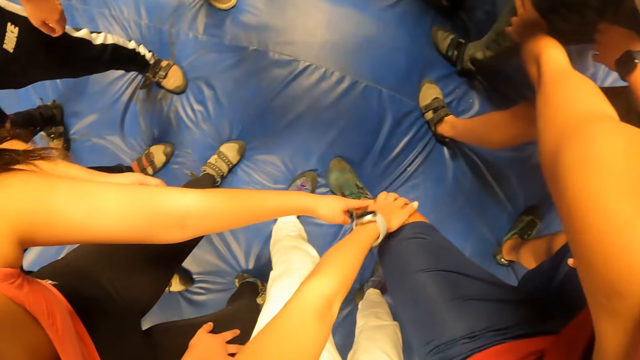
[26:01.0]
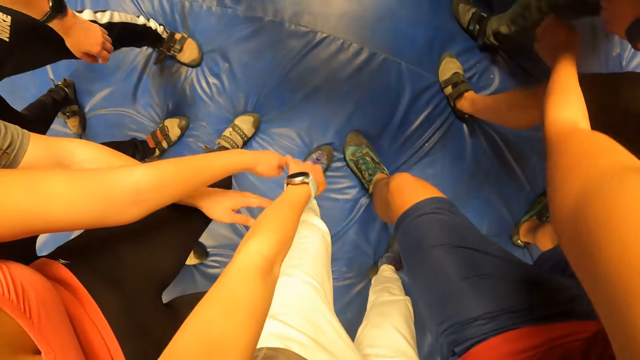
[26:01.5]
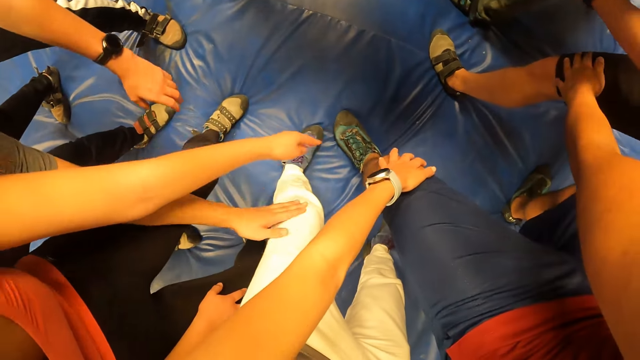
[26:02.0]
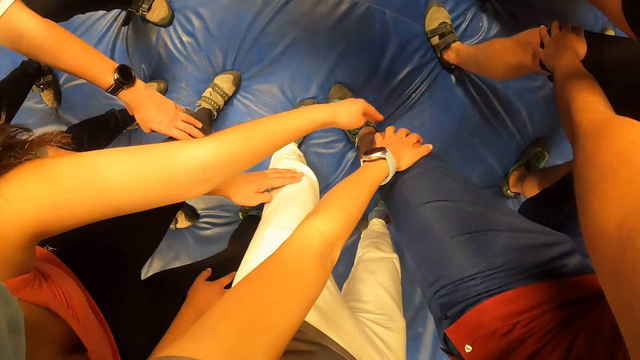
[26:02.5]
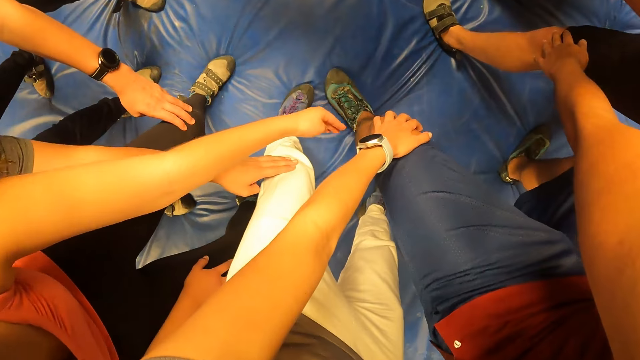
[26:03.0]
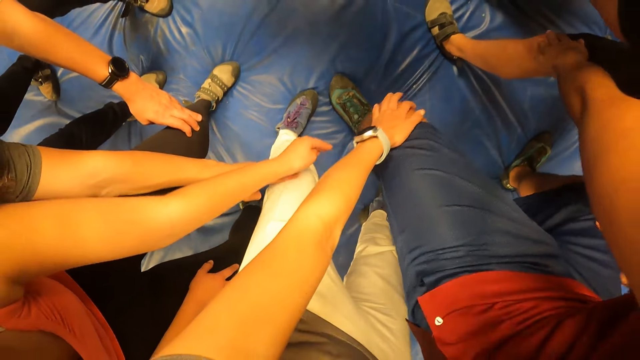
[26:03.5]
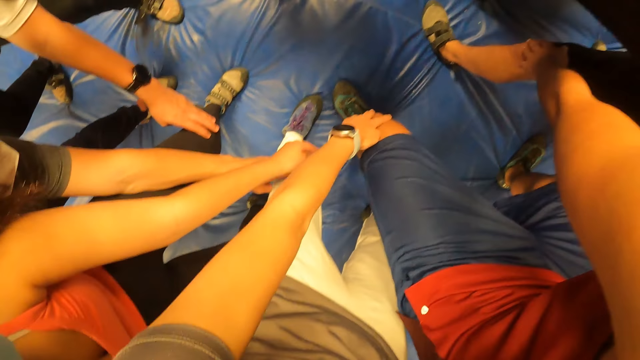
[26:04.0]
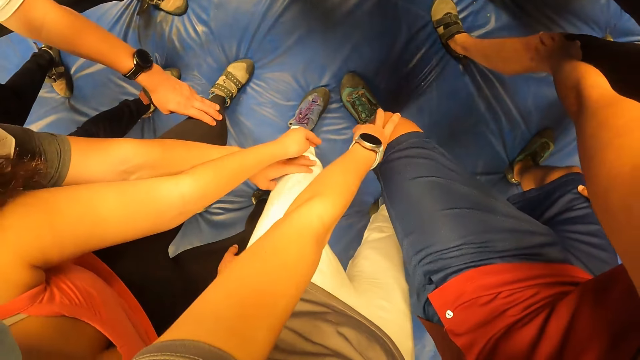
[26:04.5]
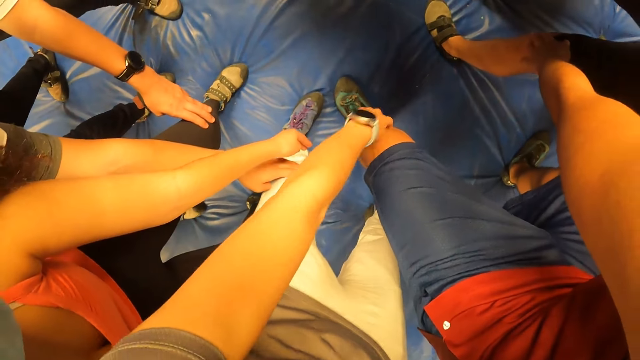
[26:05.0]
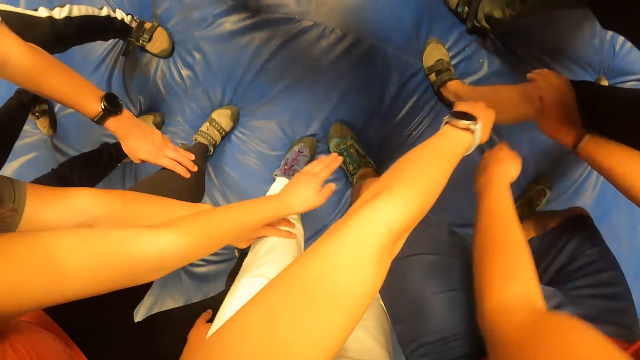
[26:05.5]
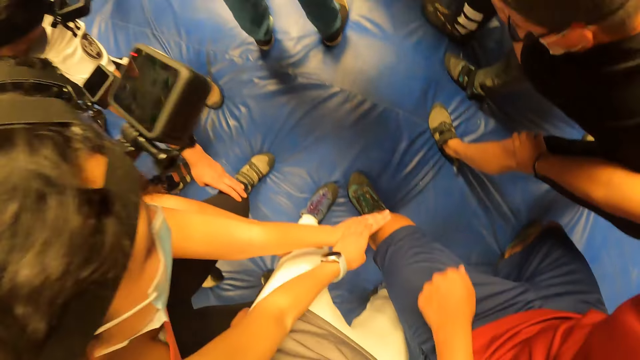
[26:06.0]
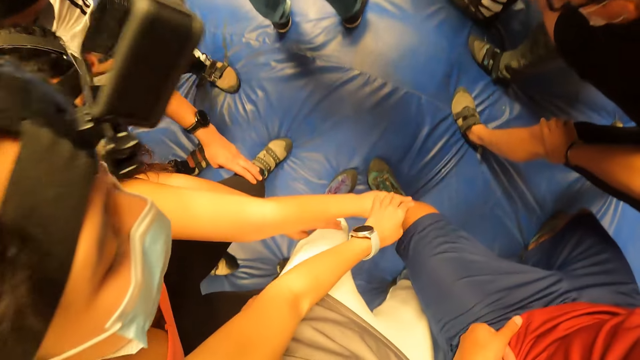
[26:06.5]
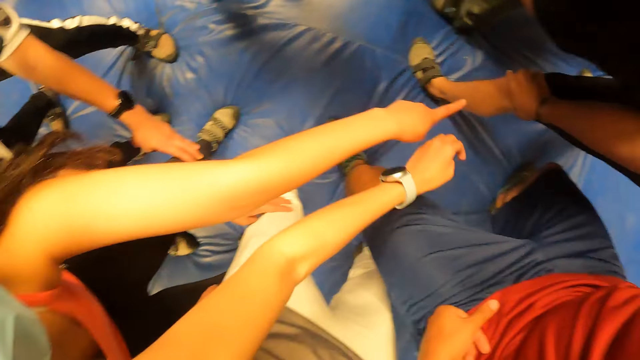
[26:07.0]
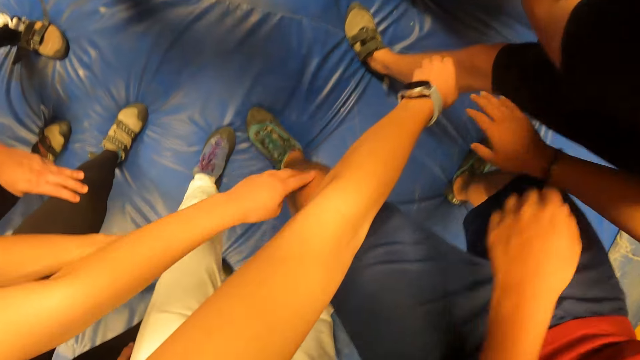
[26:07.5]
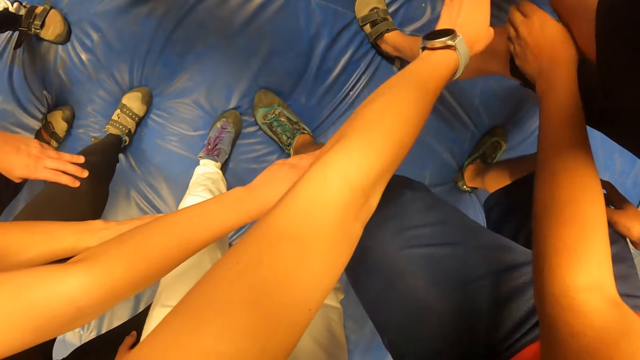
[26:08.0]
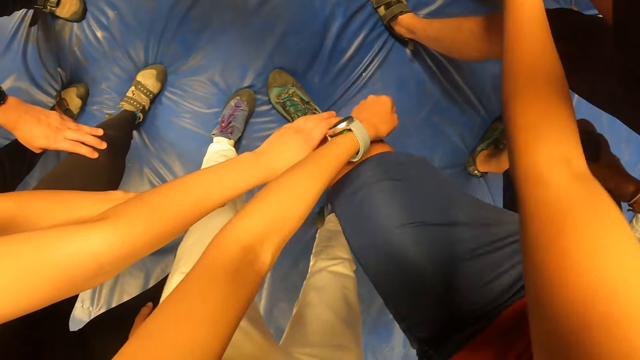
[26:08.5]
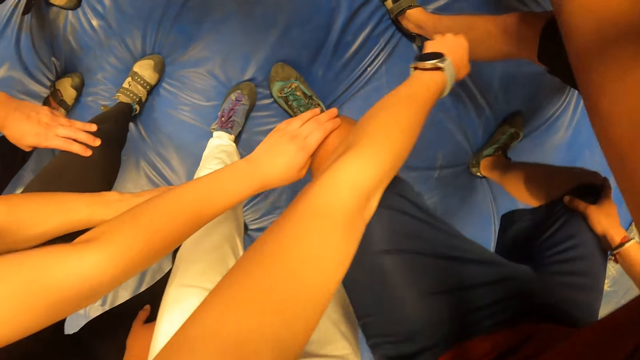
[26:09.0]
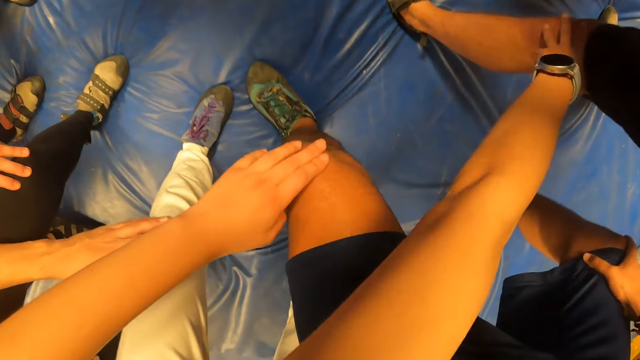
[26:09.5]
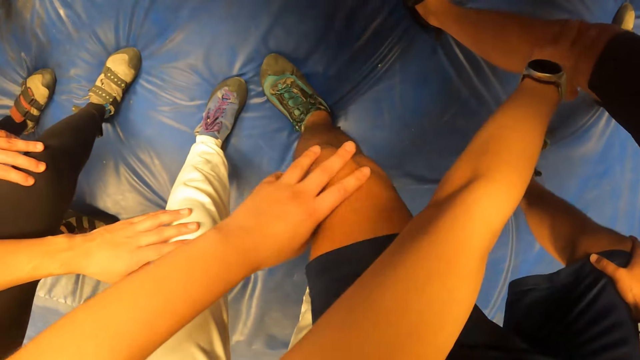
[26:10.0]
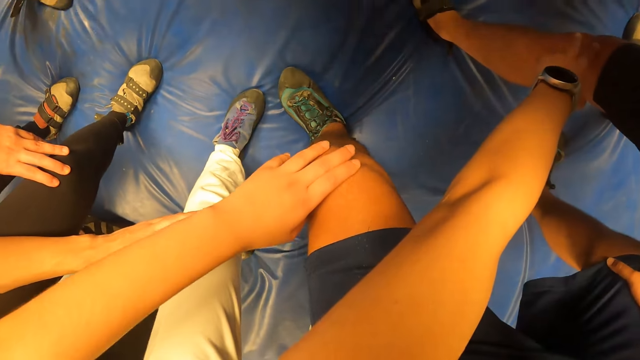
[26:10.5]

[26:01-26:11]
The camera wearer exercises her body with the group of people.

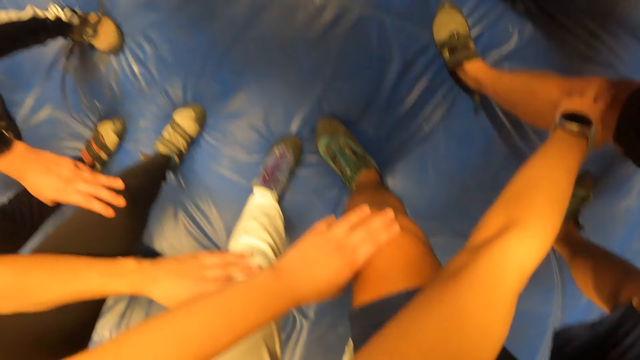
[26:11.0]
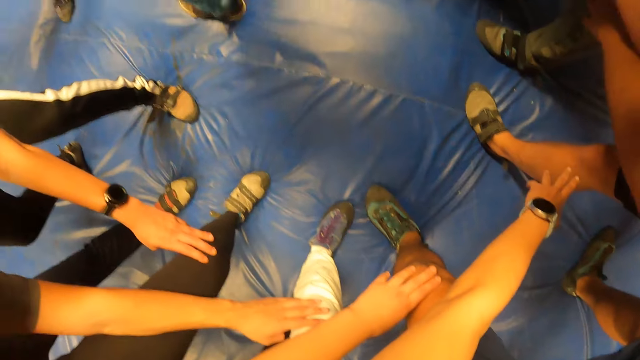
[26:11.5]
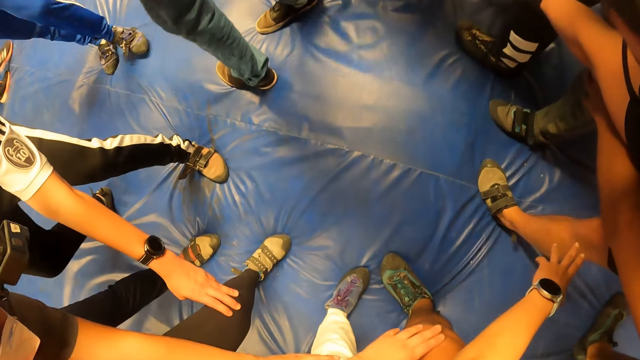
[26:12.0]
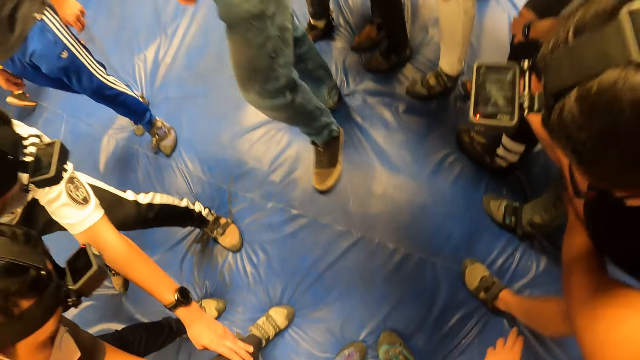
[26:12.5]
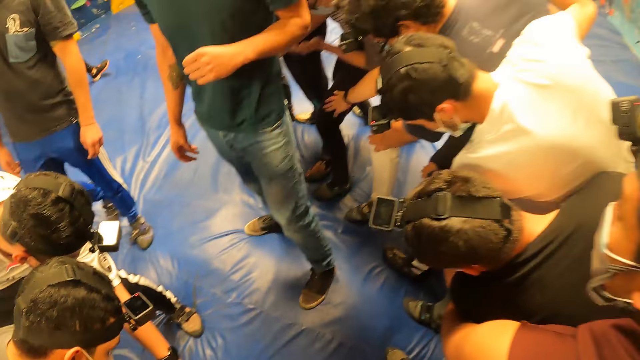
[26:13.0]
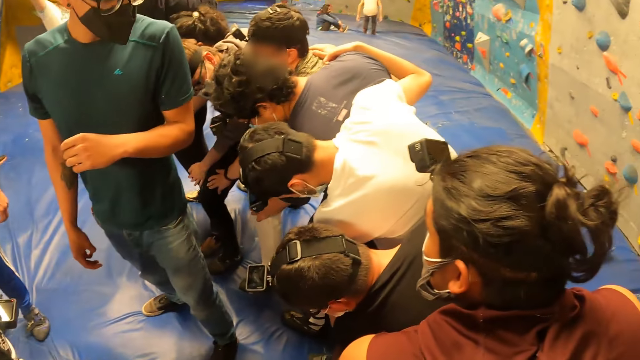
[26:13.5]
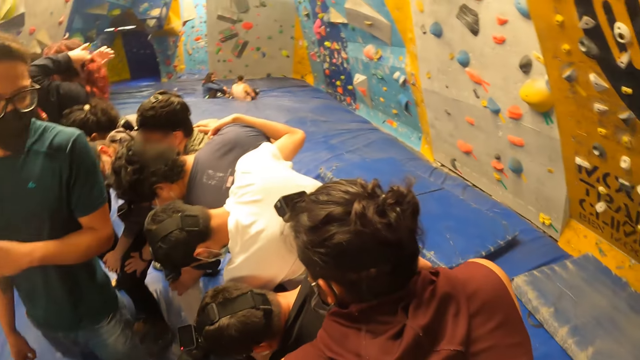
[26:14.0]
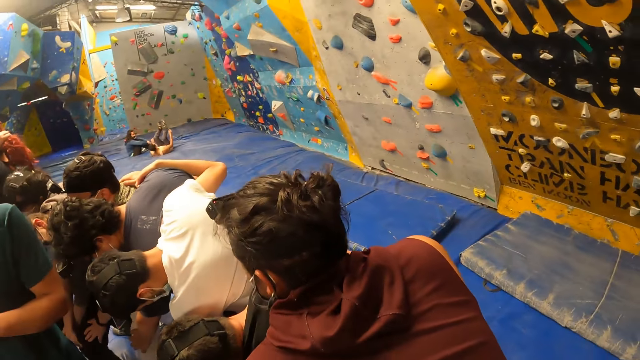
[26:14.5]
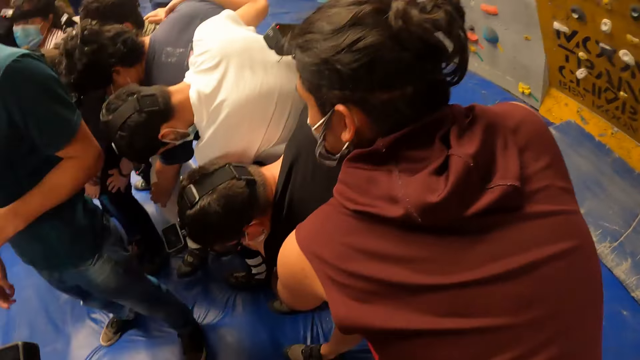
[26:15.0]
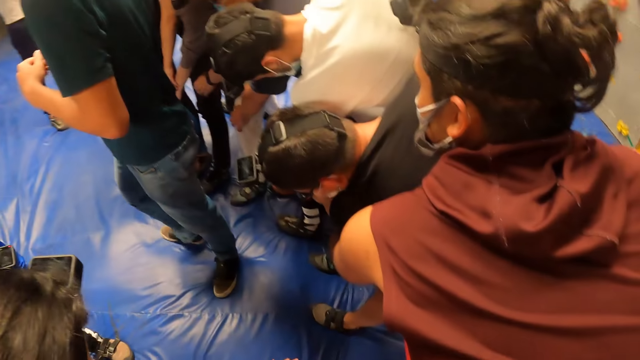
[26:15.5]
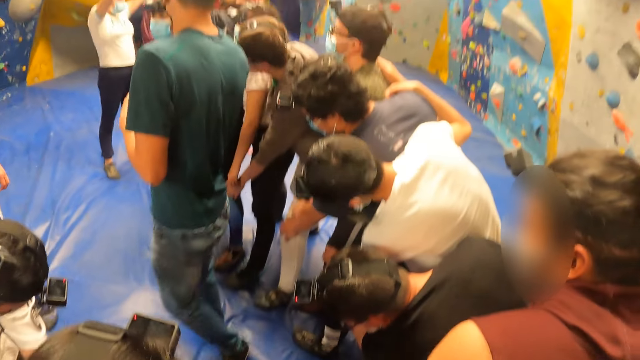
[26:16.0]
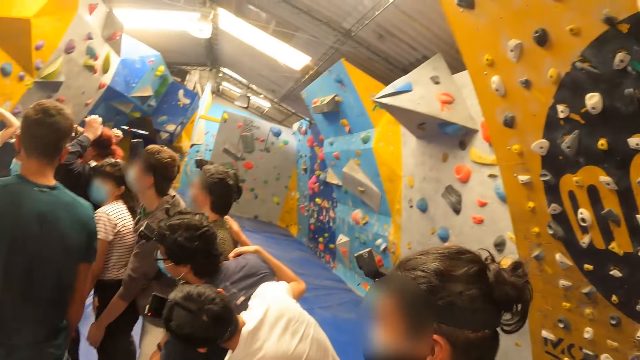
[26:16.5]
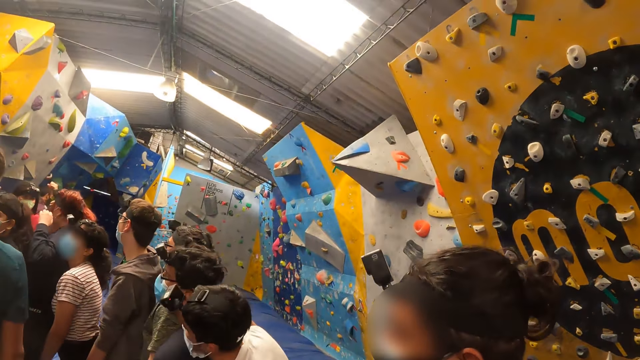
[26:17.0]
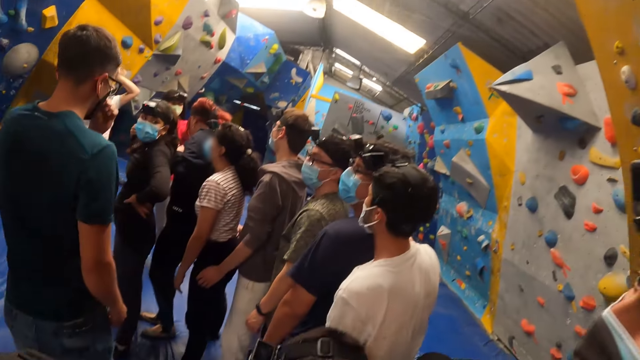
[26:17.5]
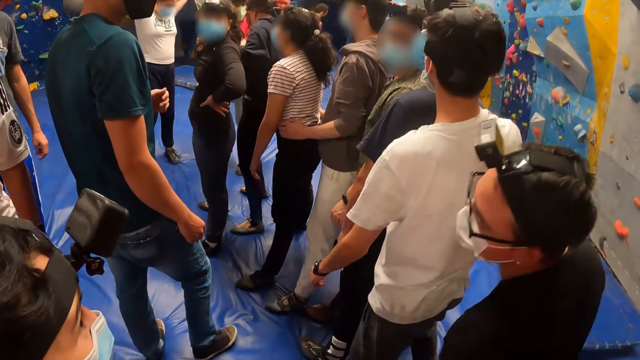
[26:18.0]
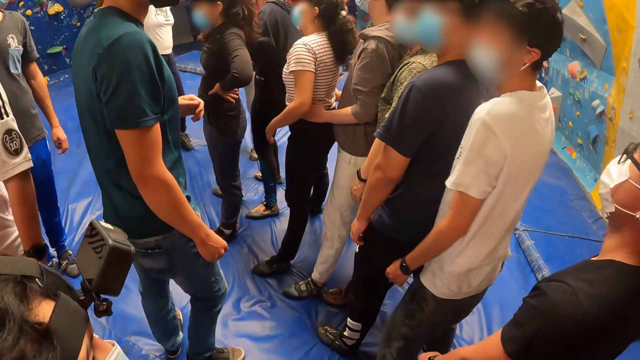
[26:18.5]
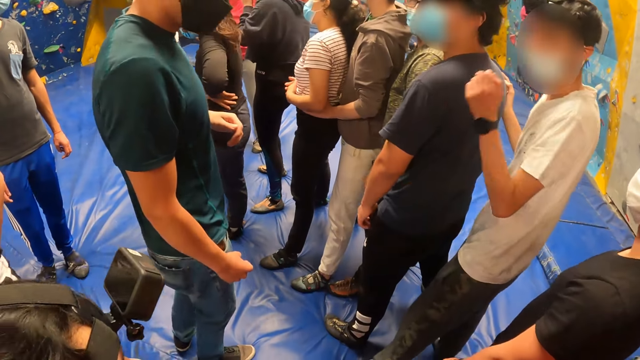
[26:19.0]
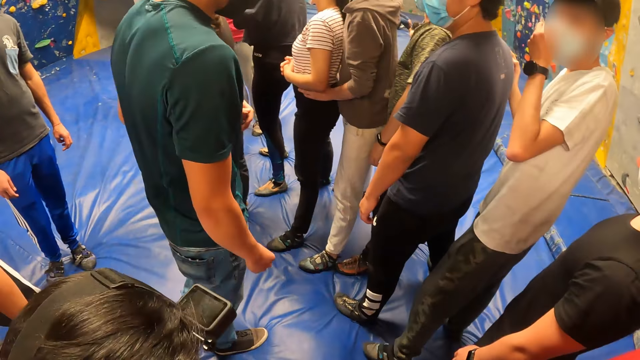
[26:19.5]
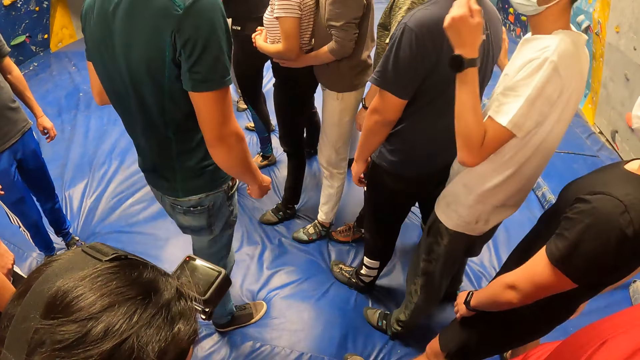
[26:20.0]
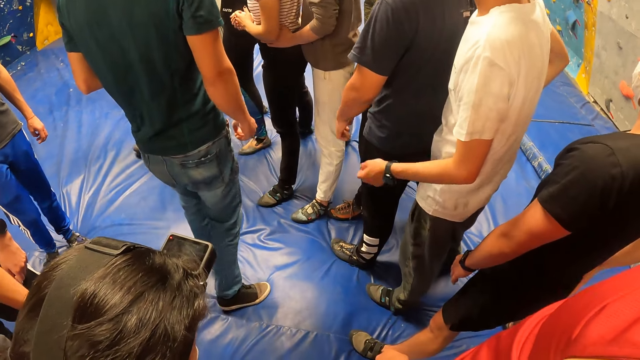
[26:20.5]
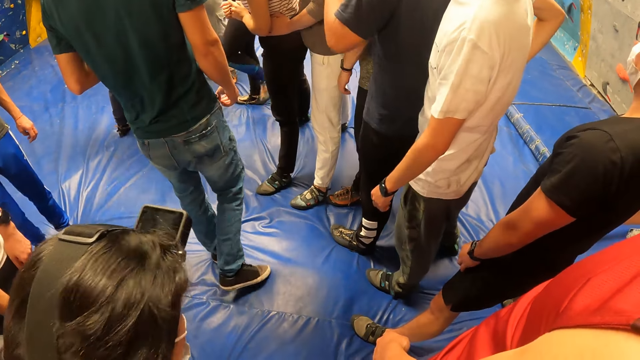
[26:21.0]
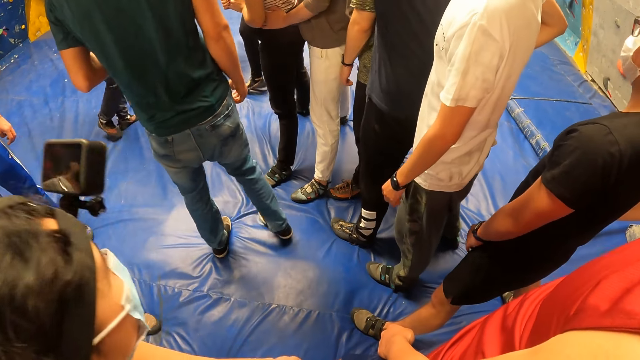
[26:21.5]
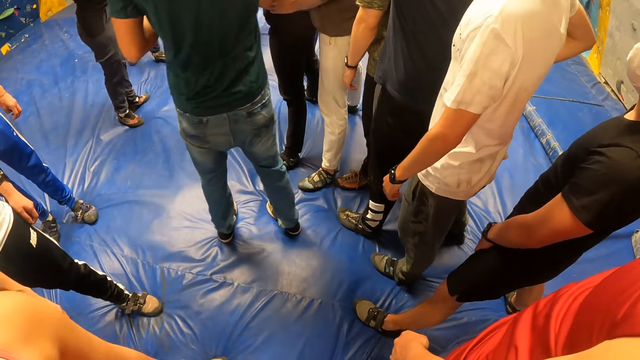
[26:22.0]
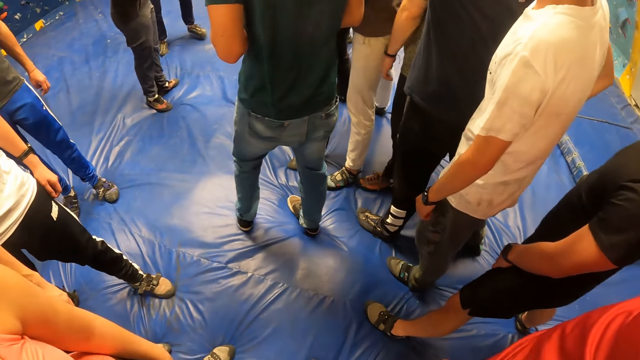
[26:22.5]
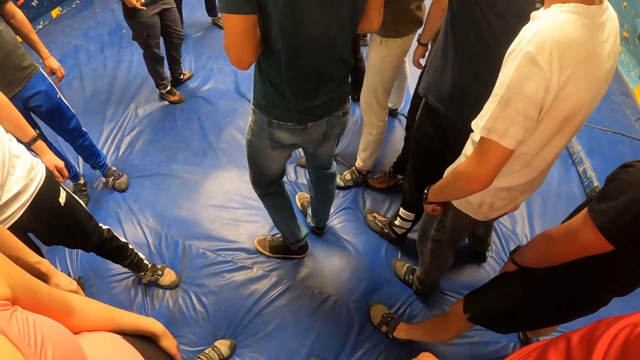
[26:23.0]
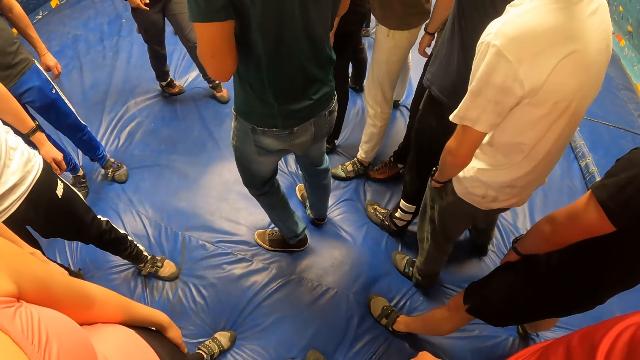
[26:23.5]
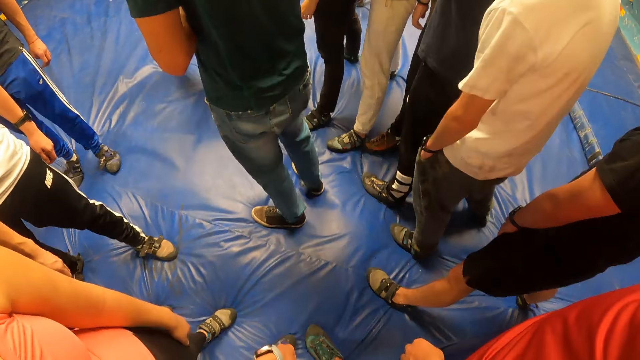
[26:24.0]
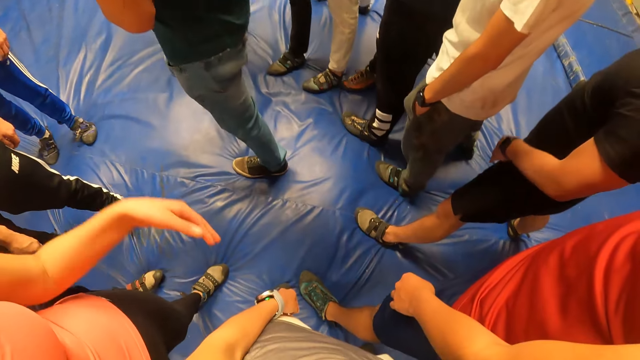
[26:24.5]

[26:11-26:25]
The camera wearer looks around.
